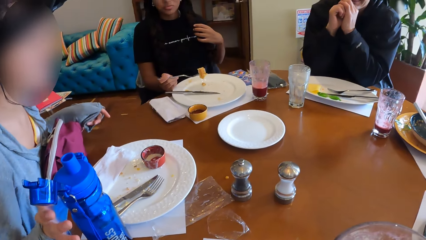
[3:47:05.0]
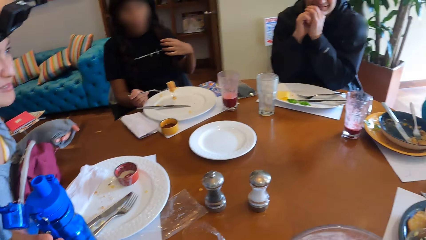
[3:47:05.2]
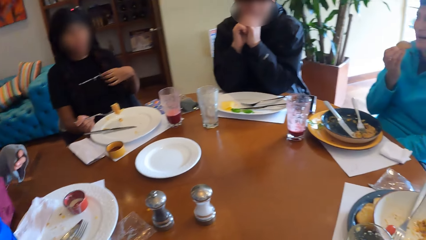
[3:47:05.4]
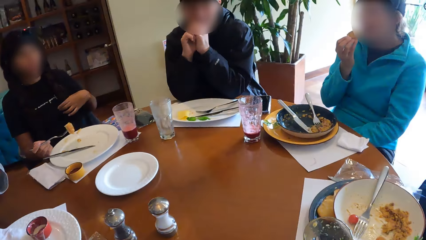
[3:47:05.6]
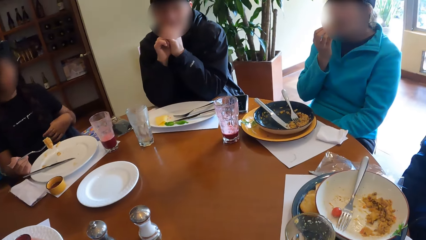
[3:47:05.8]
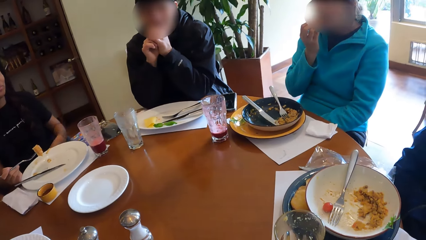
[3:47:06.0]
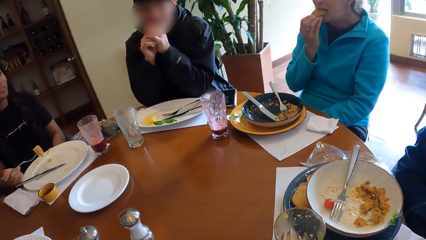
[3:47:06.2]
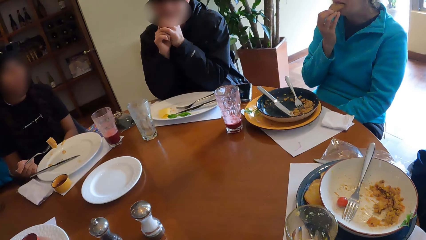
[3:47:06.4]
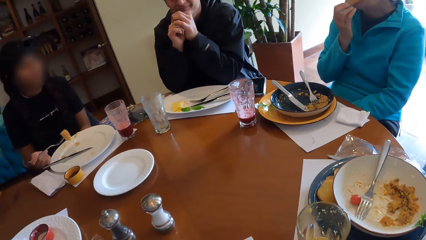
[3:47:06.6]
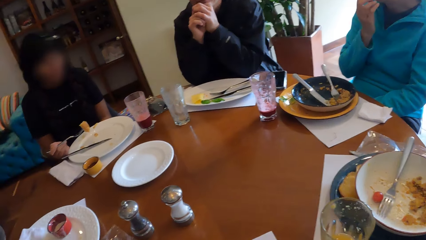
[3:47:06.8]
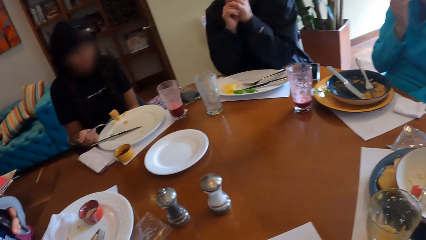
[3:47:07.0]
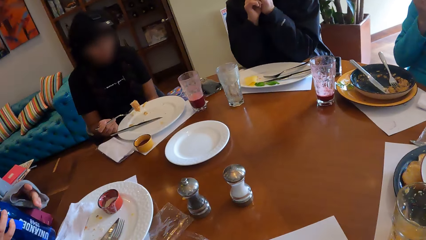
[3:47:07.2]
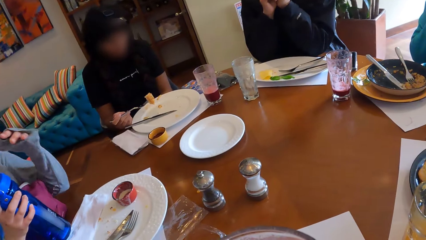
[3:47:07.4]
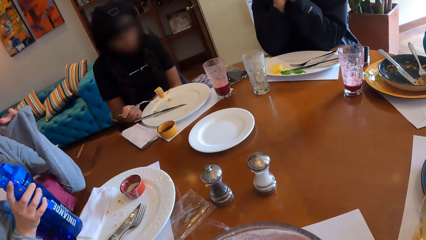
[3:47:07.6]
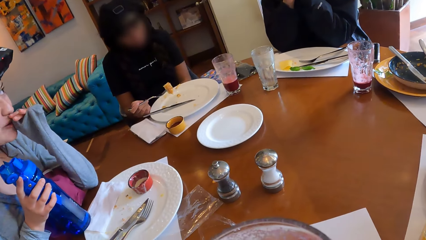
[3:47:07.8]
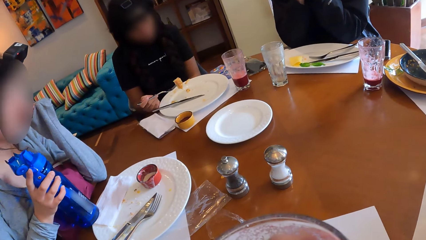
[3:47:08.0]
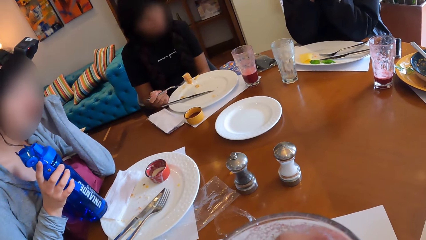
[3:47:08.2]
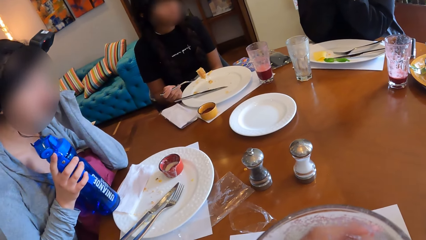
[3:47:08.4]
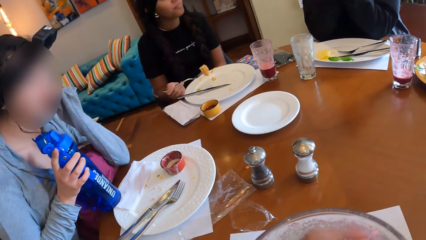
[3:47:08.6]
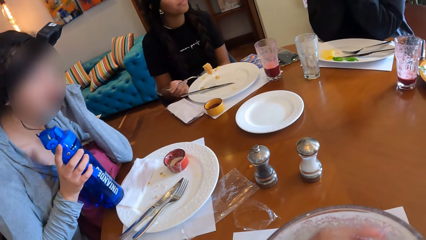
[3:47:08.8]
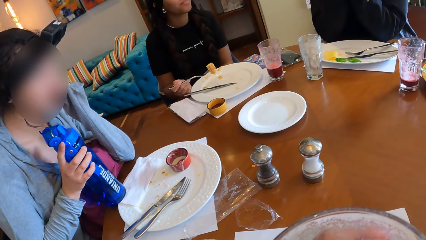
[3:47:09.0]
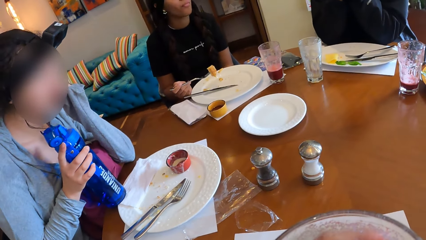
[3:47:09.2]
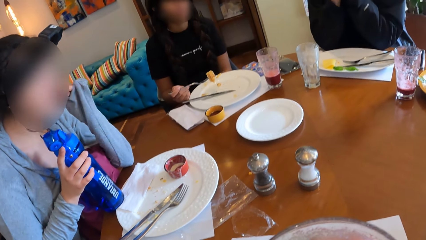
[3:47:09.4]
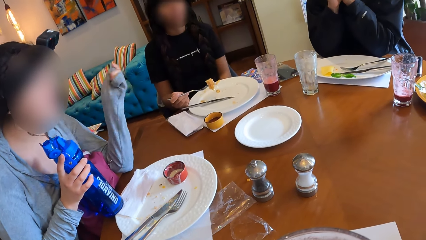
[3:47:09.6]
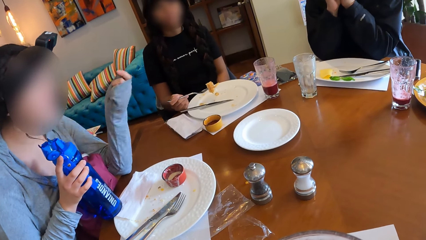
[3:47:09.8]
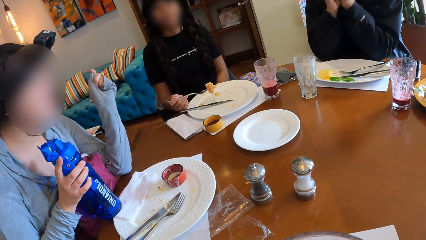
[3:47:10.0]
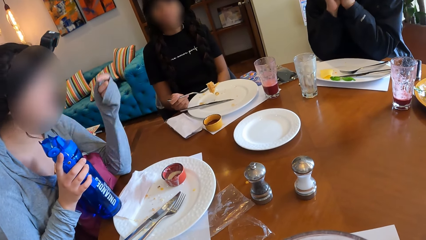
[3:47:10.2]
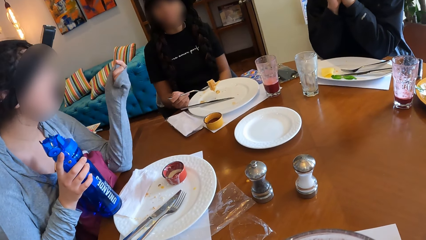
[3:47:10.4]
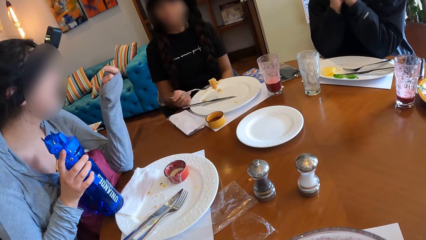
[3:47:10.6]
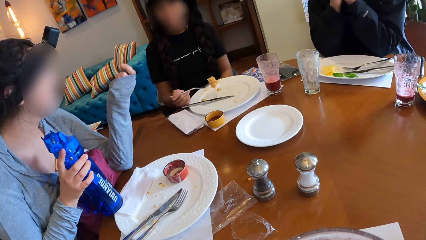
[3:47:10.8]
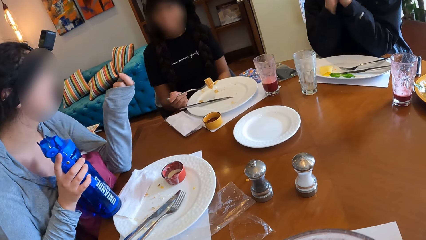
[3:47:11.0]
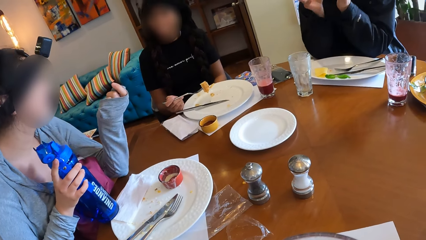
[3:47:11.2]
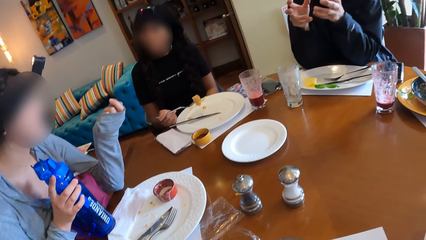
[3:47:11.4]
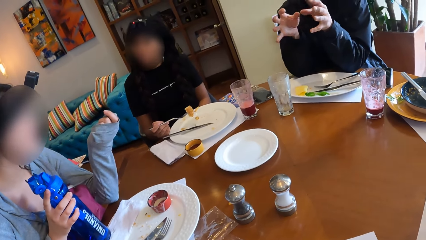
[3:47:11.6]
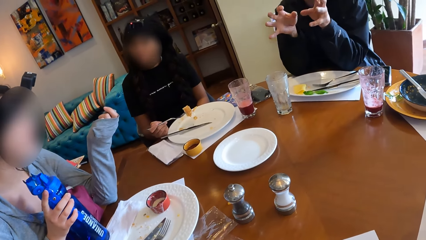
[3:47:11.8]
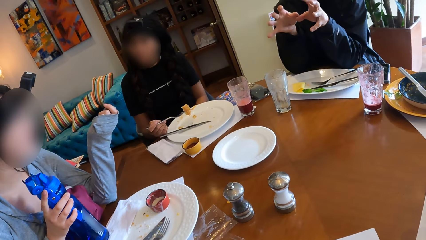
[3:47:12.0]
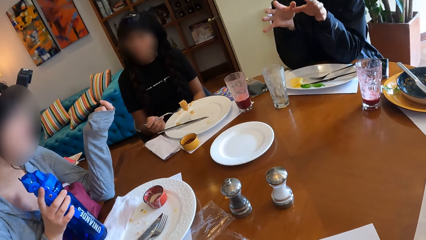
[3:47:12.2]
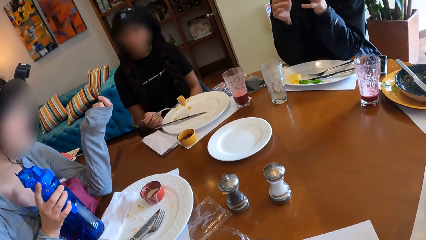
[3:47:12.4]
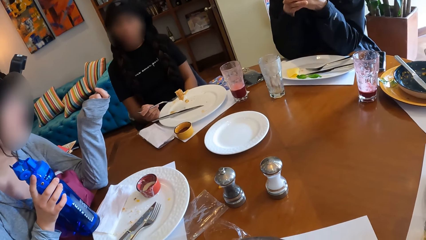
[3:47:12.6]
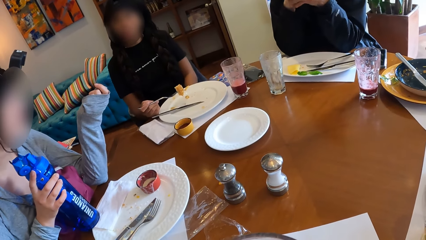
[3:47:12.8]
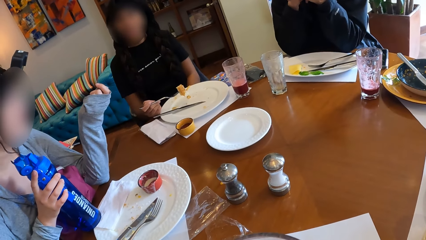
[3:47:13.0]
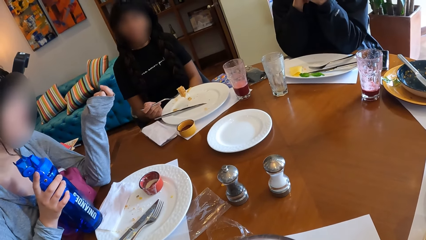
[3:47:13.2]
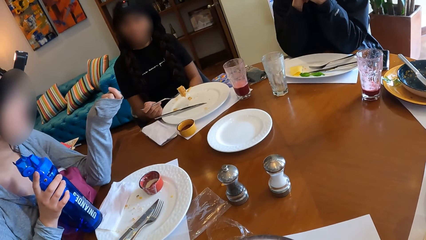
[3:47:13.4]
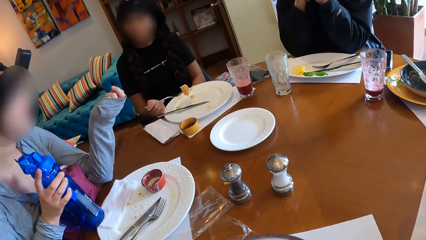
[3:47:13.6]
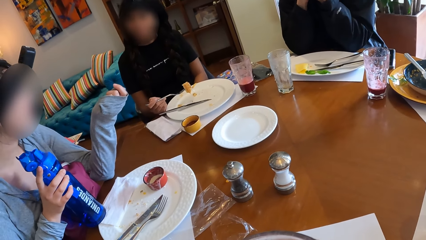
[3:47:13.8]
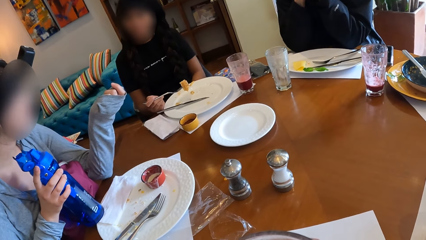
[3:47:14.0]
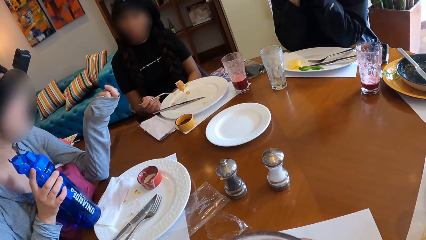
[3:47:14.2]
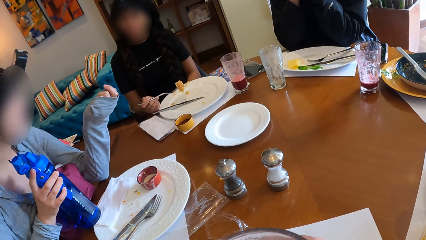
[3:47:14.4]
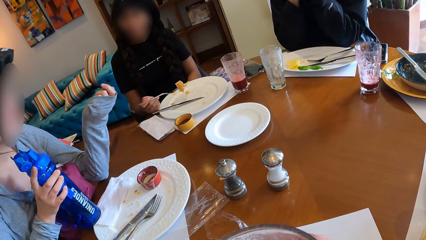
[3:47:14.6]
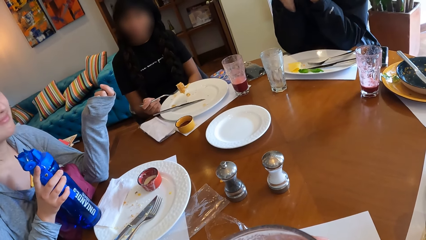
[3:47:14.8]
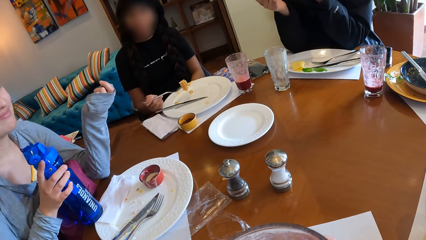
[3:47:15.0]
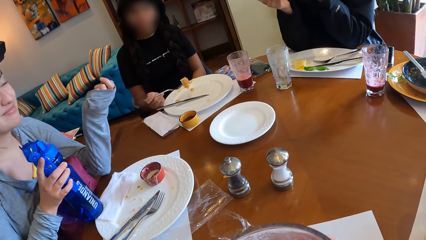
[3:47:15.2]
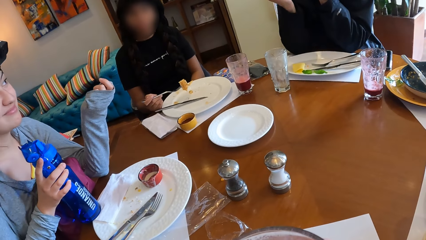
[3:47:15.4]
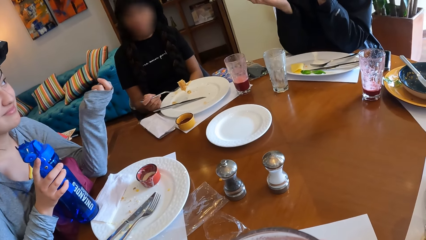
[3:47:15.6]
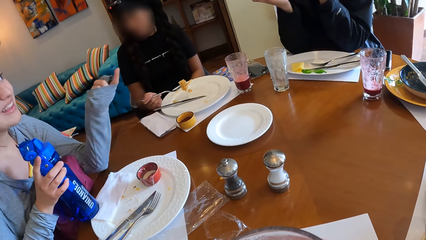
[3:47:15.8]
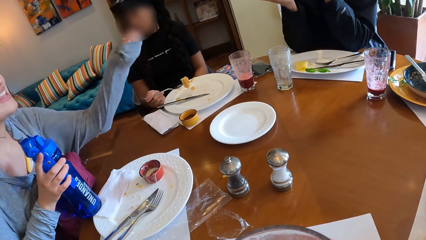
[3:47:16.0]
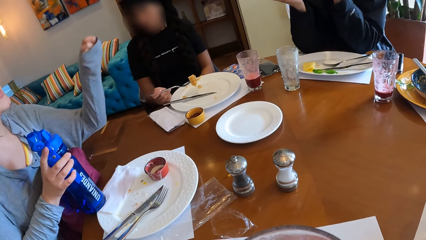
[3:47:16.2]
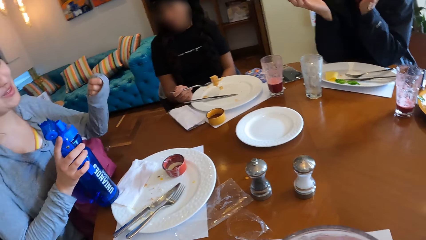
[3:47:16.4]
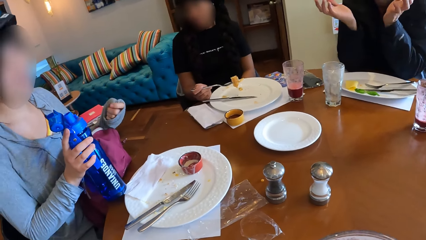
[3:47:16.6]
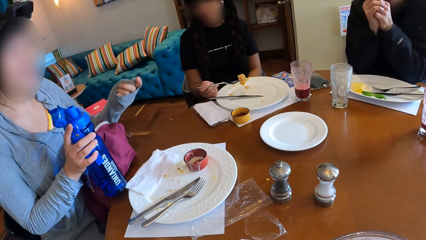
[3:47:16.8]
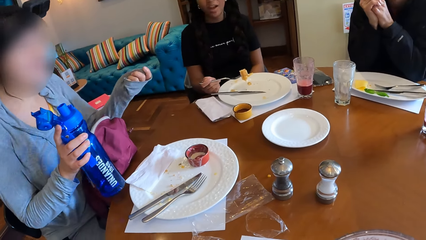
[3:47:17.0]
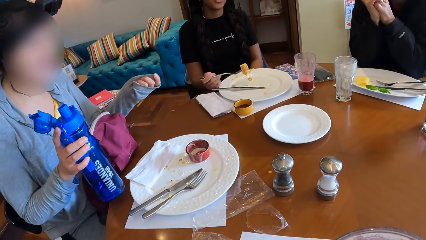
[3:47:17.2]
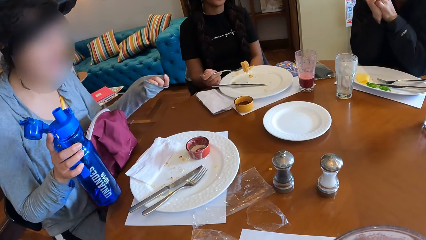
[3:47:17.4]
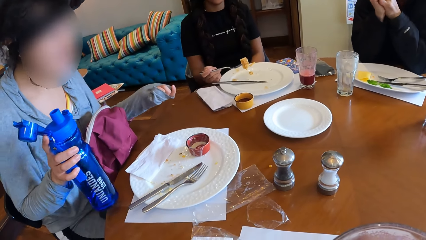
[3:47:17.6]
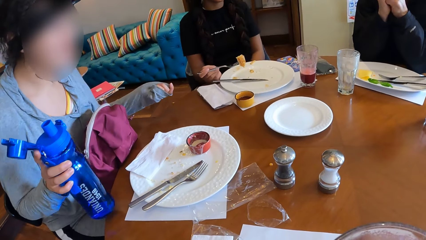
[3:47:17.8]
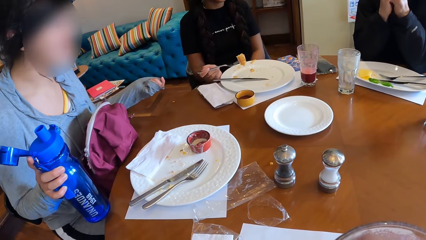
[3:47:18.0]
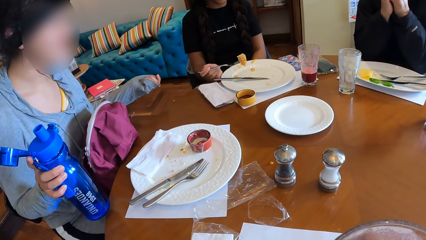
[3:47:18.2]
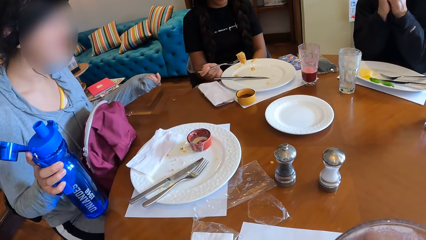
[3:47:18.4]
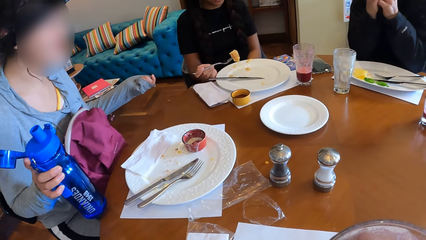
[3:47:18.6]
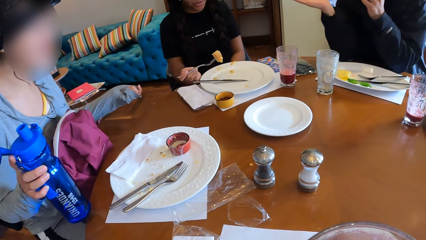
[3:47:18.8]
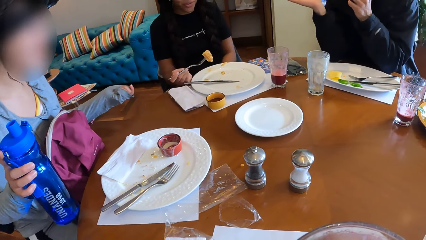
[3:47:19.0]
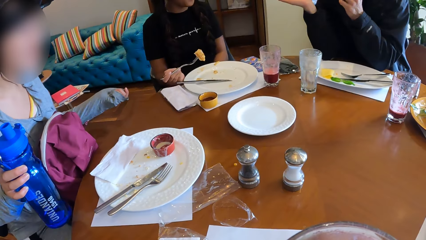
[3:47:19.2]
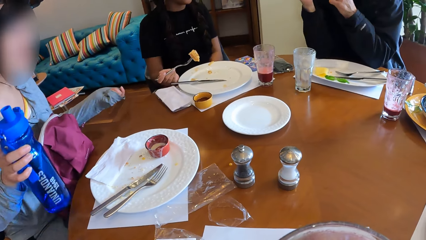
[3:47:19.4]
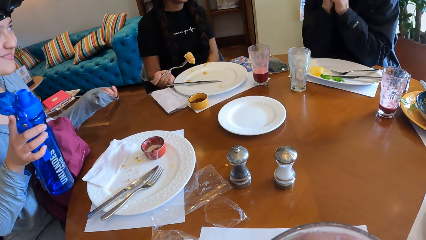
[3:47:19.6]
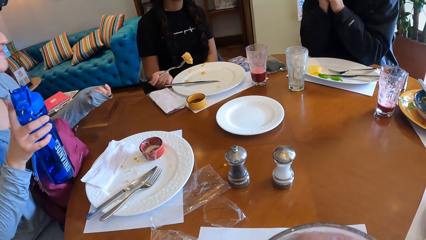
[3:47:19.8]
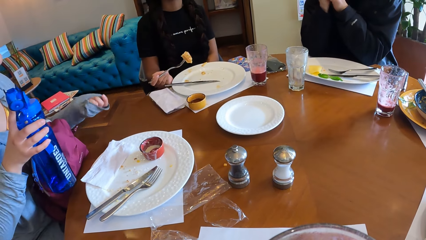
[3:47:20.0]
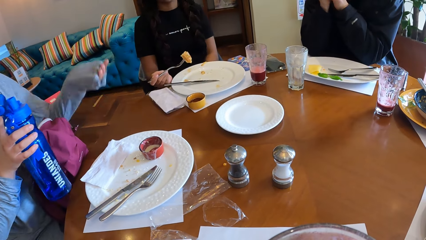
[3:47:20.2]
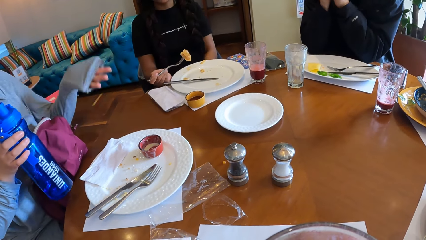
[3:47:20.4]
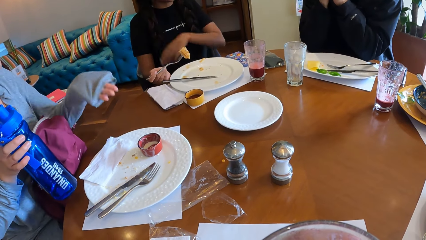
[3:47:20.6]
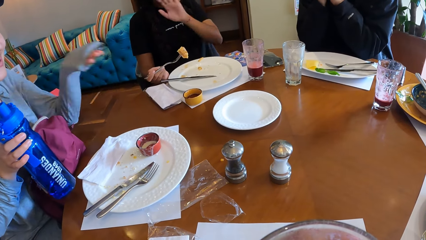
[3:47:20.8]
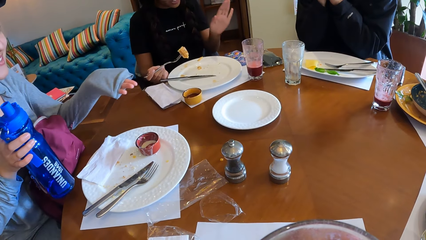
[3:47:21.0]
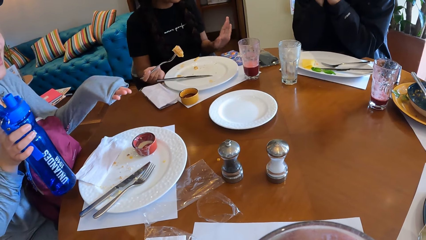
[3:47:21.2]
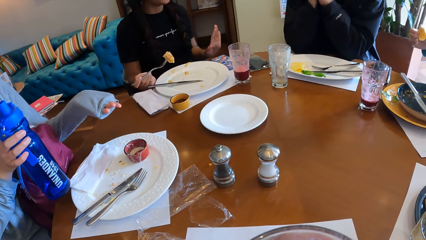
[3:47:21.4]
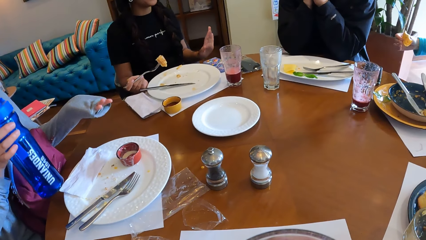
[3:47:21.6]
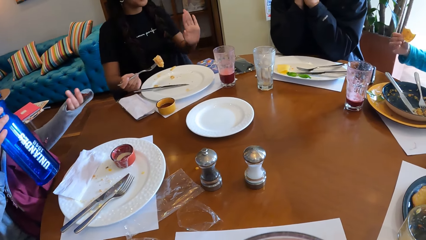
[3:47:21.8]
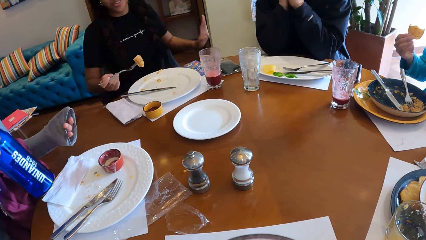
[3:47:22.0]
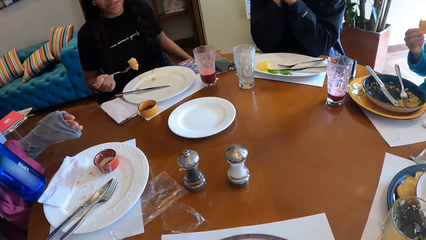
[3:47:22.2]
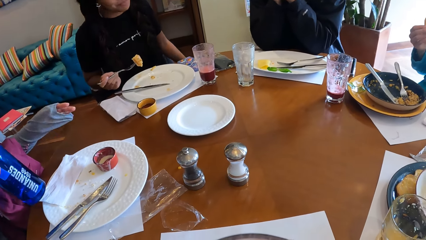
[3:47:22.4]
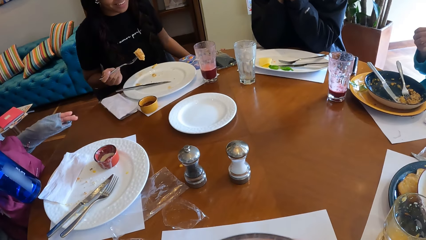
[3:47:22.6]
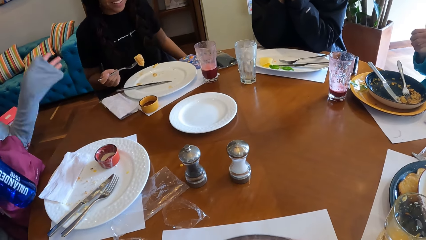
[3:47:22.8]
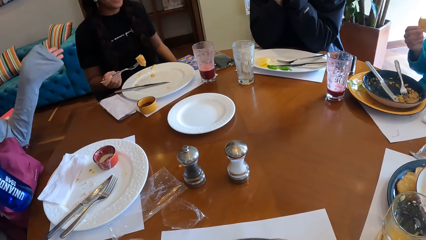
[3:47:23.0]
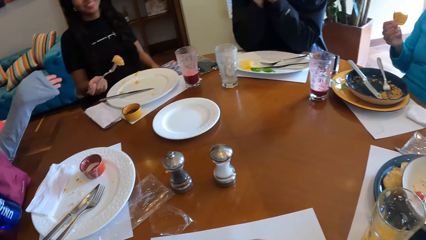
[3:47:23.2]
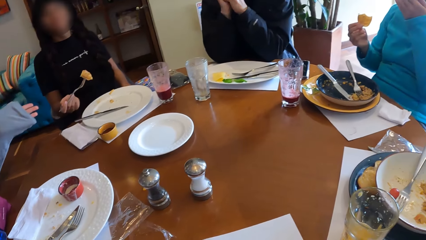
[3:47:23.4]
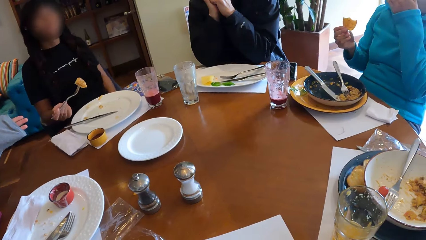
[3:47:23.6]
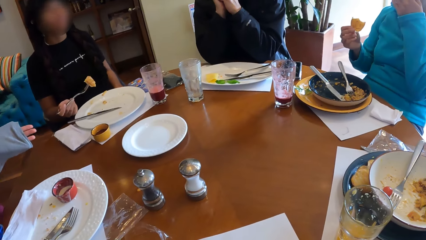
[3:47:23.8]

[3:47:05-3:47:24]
The camera wearer turns around the room. A woman makes a gesture. A man makes a gesture. The woman makes a gesture. The man makes a gesture. The woman makes a gesture.
